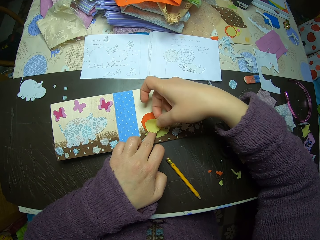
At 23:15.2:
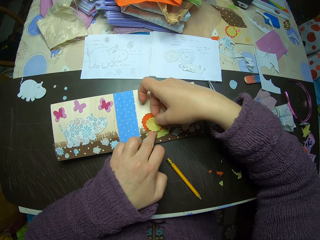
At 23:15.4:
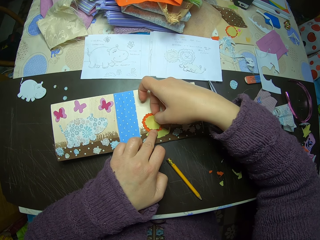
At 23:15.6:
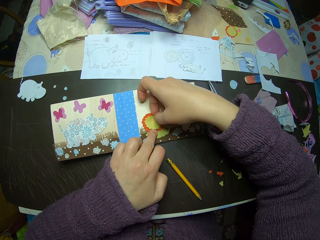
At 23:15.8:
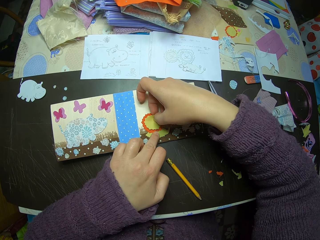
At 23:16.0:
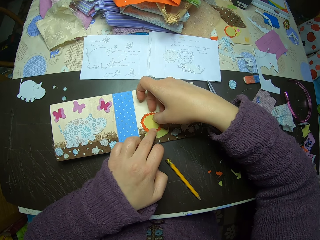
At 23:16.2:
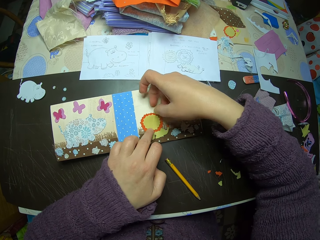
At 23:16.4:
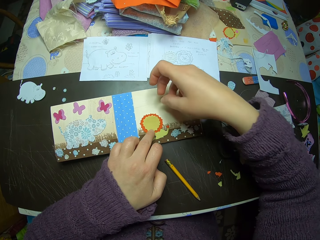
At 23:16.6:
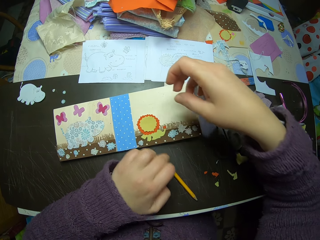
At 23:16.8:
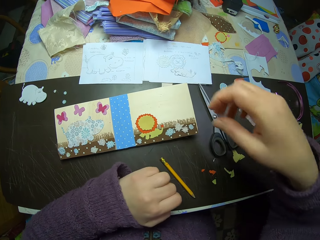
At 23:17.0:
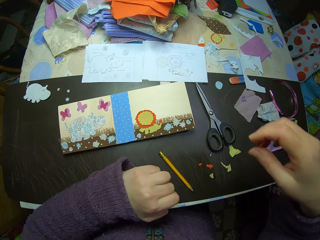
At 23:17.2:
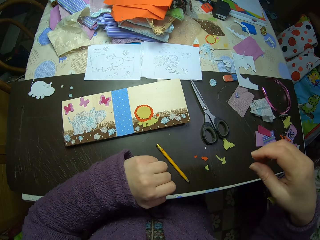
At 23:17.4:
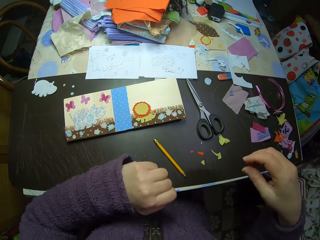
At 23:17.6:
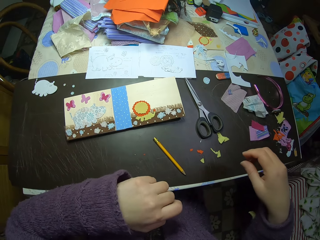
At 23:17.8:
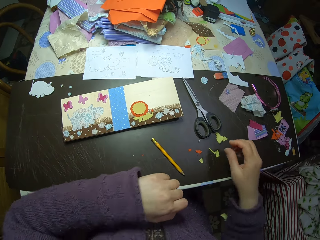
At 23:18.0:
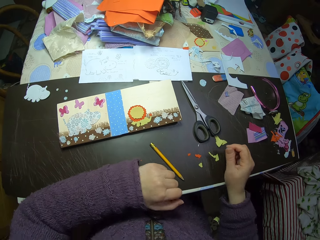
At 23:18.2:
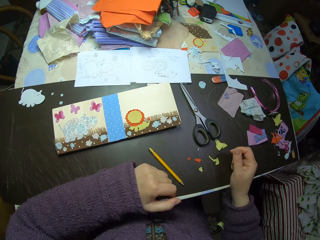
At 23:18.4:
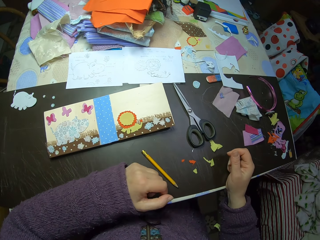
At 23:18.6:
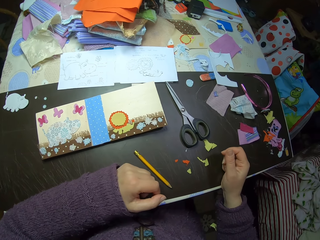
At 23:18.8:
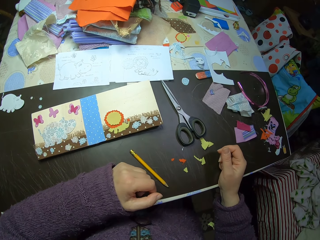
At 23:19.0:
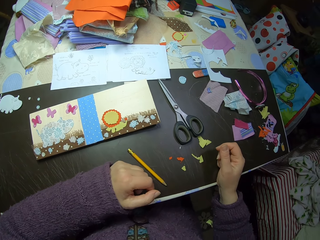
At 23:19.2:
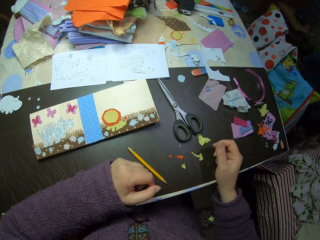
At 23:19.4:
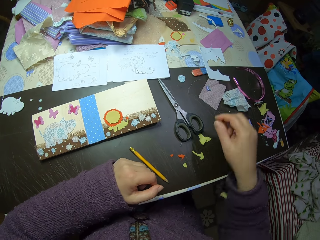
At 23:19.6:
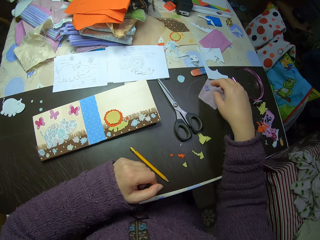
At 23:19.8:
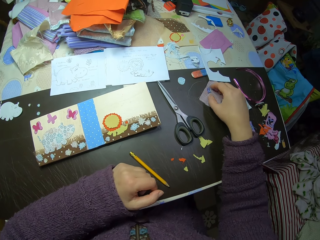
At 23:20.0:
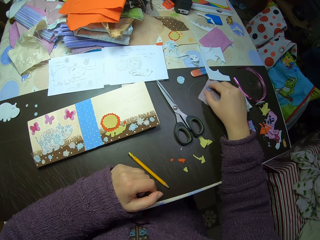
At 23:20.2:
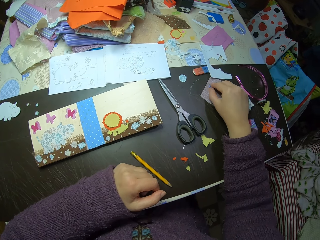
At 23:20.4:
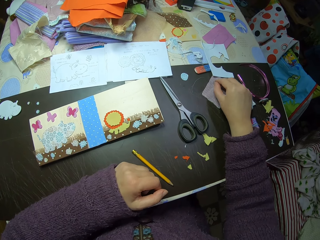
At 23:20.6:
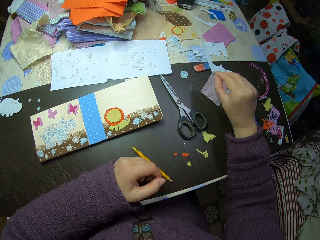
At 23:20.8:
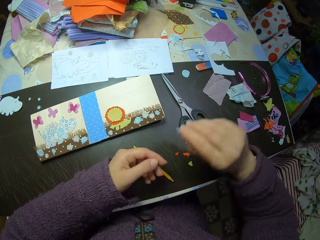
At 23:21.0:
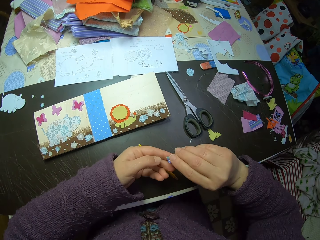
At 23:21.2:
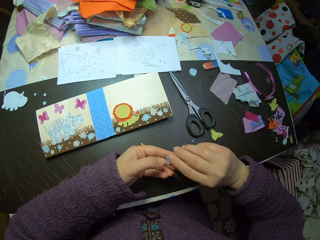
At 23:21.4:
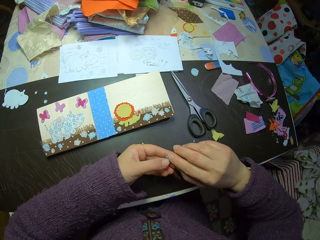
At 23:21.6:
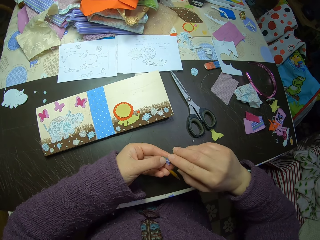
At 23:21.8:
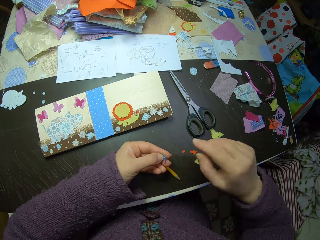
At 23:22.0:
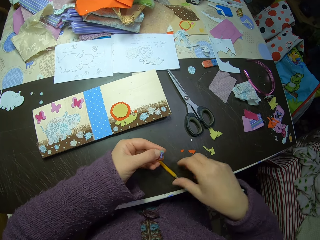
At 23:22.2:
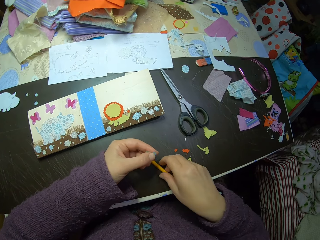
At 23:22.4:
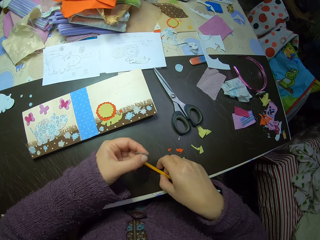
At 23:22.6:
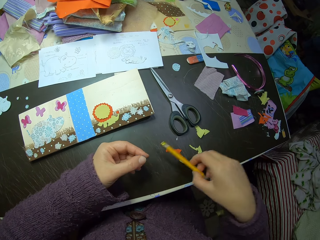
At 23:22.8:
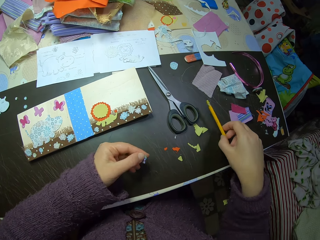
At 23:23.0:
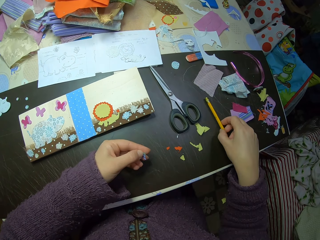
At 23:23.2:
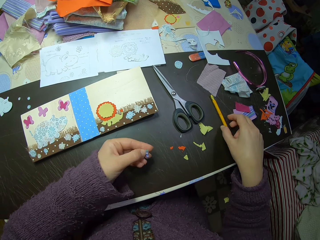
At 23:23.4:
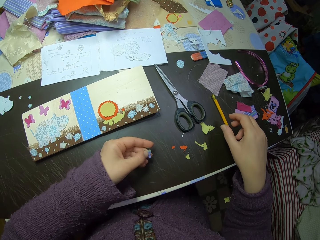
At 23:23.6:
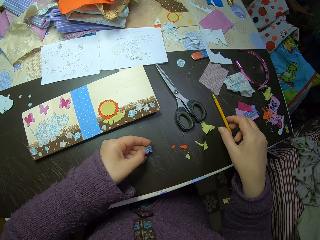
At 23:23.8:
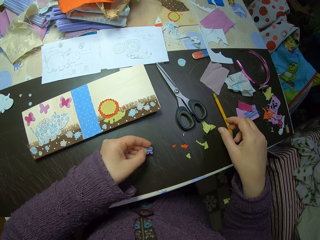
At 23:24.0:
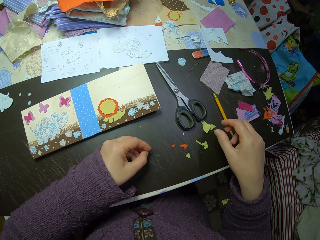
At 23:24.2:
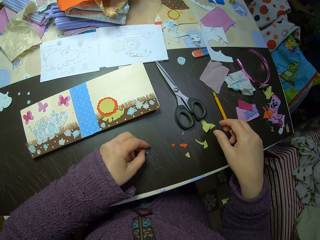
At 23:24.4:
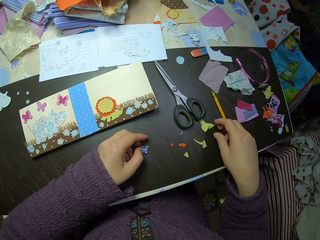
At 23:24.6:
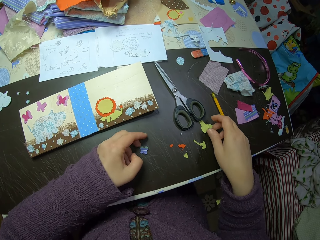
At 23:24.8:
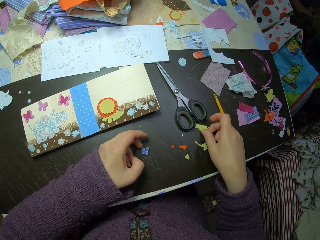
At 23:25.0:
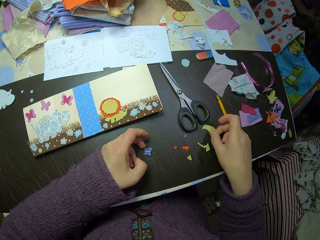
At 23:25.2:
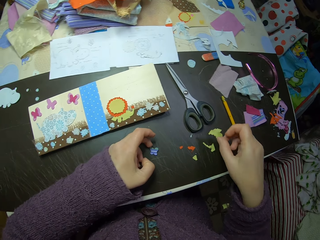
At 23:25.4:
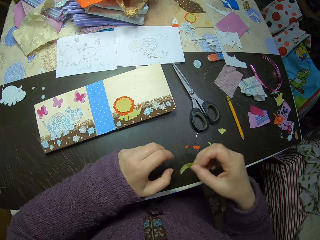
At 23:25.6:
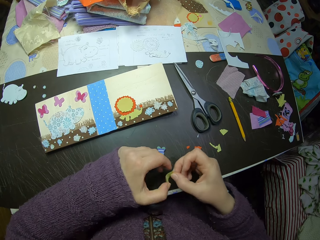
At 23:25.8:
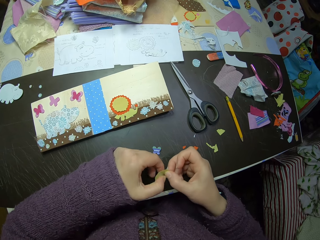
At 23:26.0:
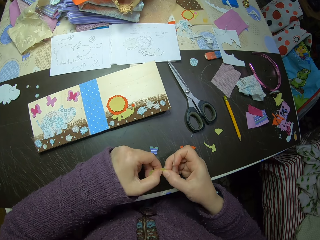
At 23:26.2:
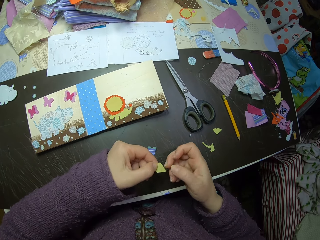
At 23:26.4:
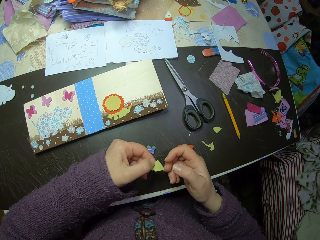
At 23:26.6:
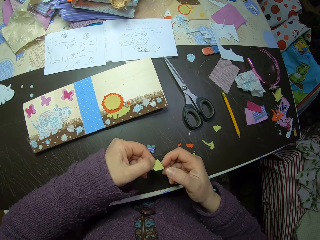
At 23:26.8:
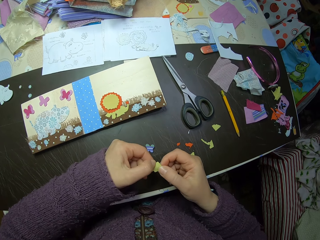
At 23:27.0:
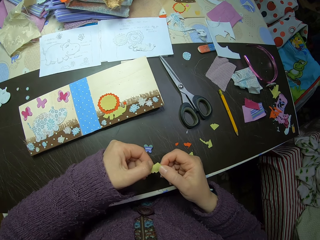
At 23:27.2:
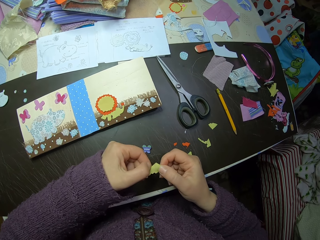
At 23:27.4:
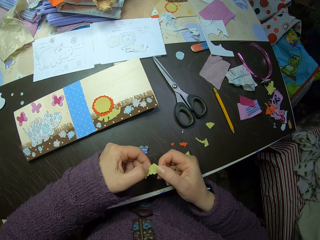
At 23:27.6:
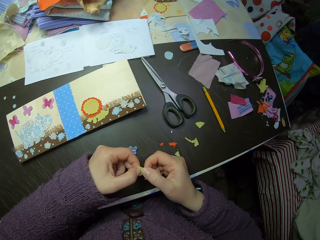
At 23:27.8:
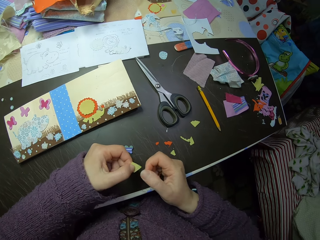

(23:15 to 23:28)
The camera wearer picks up a paper butterfly illustration on the table with her right hand. She passes the paper butterfly illustration to her left hand. She picks up a pencil and moves the pencil on the table with her right hand. She places the pencil on the table. She drops the paper butterfly illustration on the table. She picks up another paper or yellow fabric on the table with her right hand. She passes the paper to her left hand. She holds the yellow fabric with her right hand.

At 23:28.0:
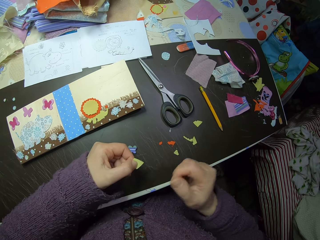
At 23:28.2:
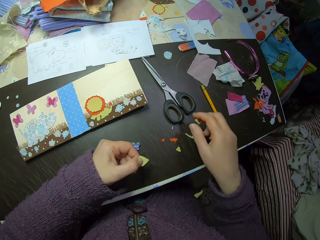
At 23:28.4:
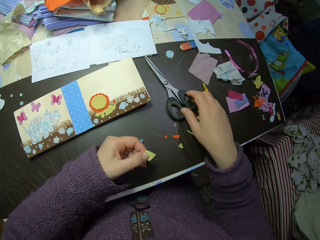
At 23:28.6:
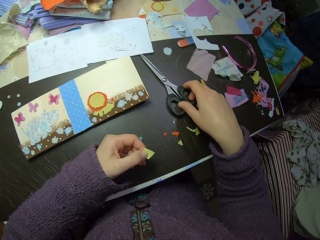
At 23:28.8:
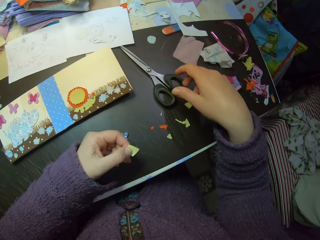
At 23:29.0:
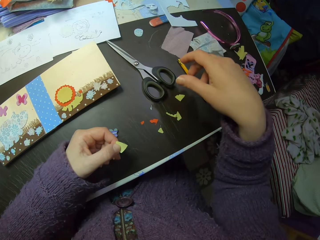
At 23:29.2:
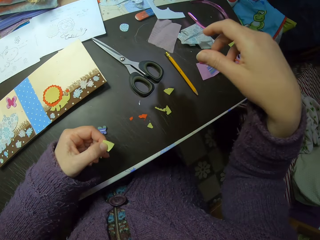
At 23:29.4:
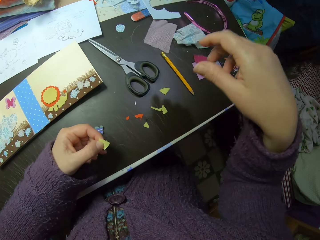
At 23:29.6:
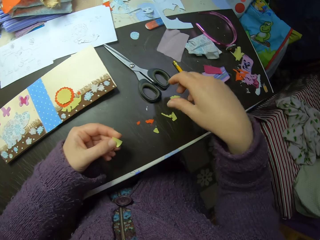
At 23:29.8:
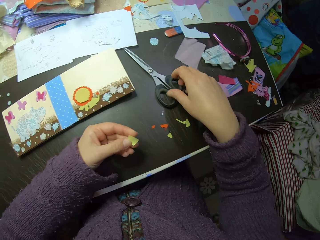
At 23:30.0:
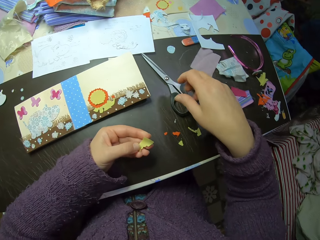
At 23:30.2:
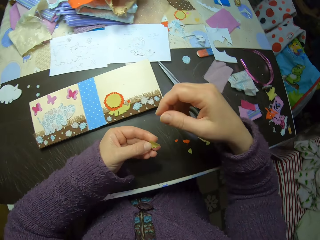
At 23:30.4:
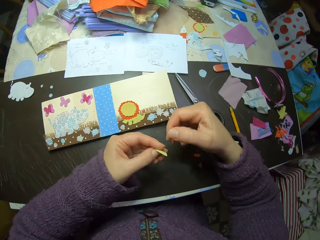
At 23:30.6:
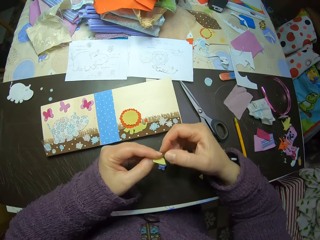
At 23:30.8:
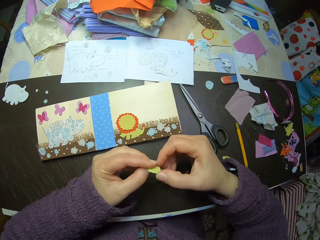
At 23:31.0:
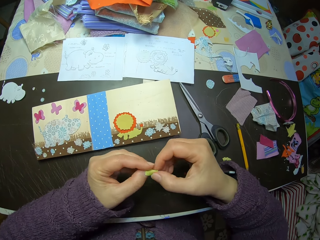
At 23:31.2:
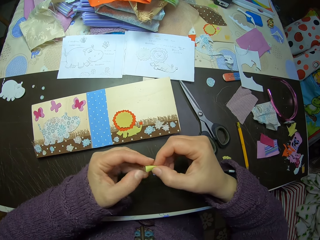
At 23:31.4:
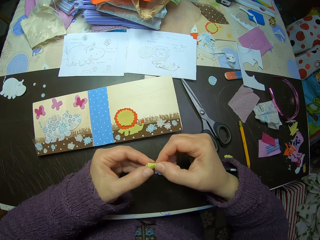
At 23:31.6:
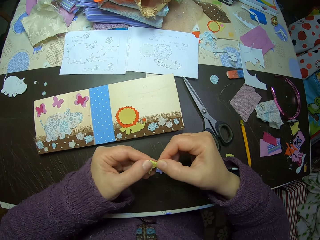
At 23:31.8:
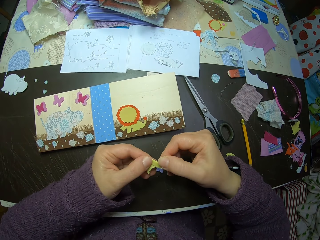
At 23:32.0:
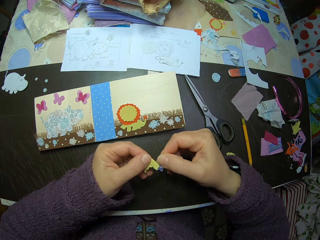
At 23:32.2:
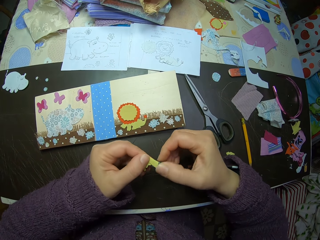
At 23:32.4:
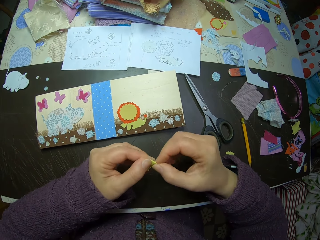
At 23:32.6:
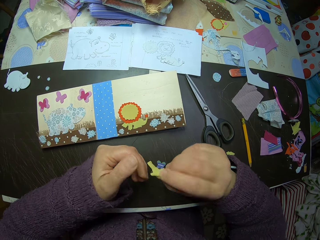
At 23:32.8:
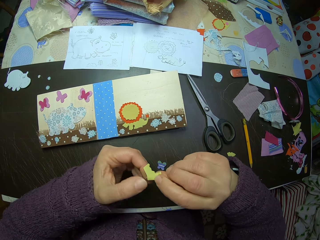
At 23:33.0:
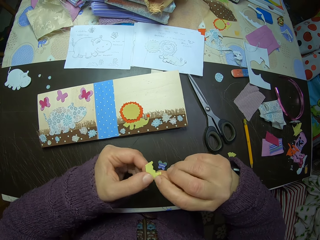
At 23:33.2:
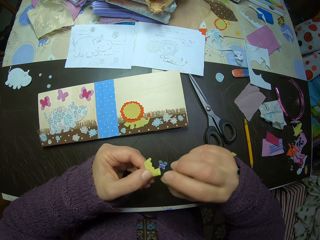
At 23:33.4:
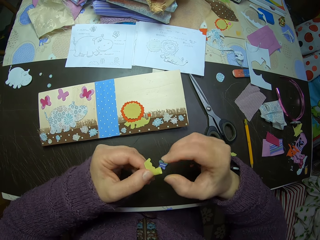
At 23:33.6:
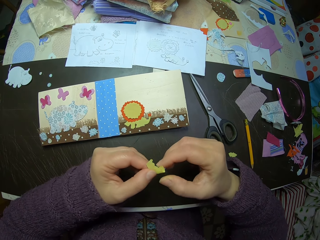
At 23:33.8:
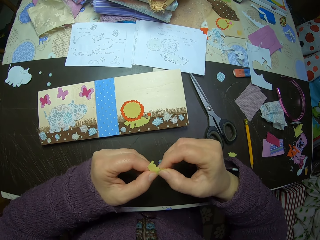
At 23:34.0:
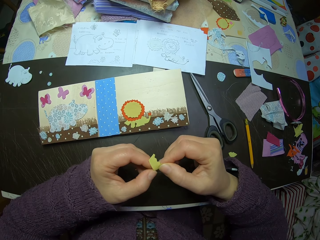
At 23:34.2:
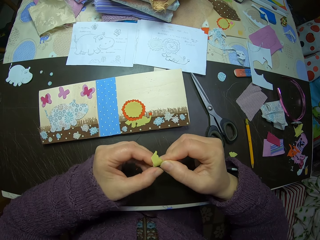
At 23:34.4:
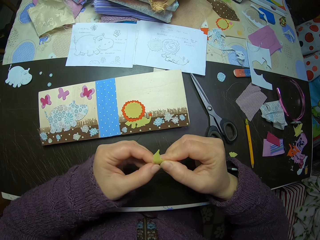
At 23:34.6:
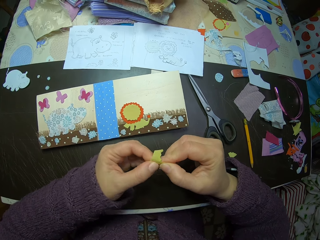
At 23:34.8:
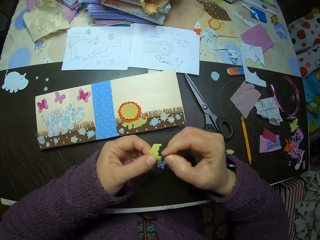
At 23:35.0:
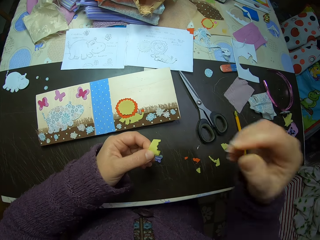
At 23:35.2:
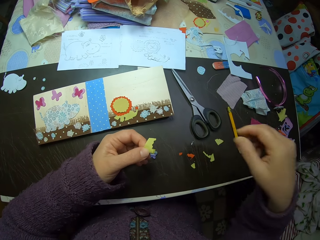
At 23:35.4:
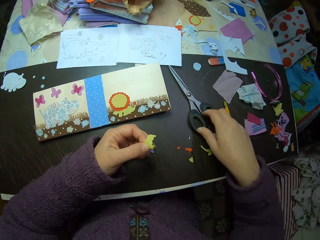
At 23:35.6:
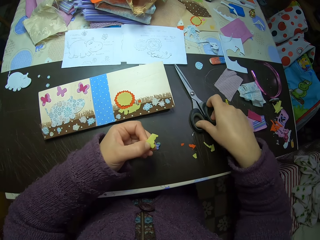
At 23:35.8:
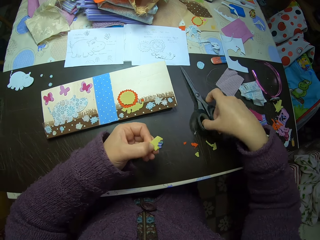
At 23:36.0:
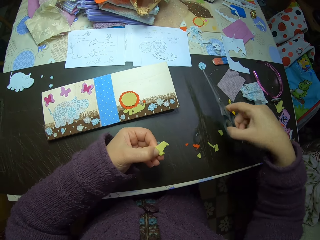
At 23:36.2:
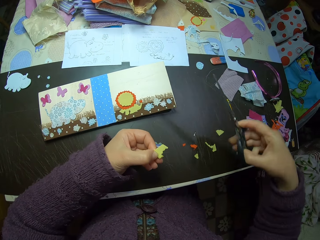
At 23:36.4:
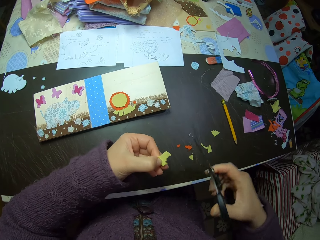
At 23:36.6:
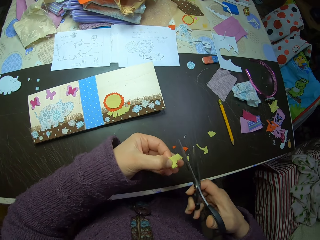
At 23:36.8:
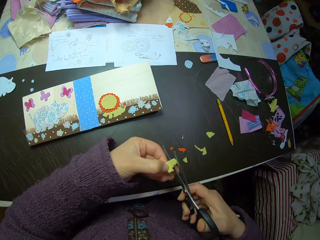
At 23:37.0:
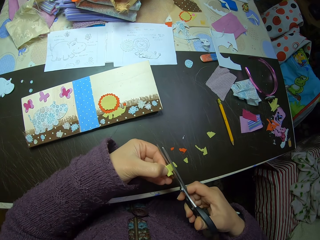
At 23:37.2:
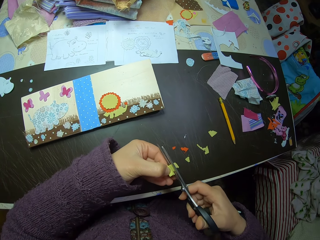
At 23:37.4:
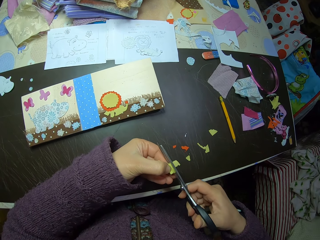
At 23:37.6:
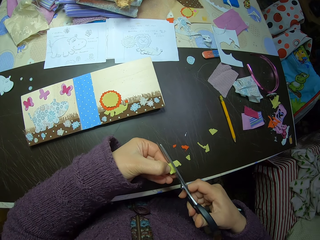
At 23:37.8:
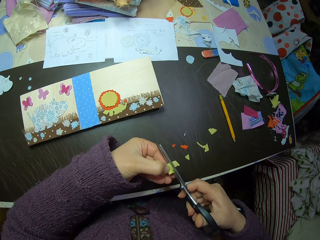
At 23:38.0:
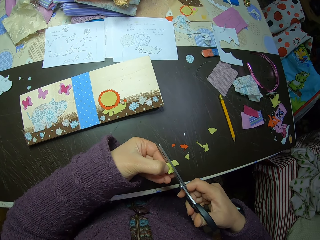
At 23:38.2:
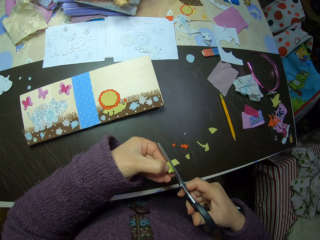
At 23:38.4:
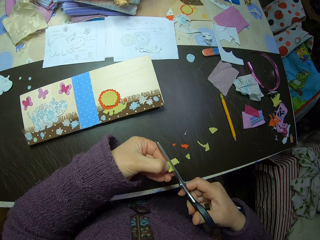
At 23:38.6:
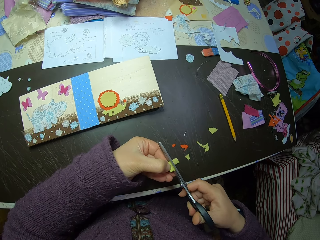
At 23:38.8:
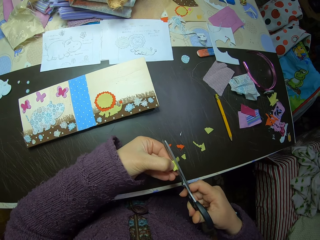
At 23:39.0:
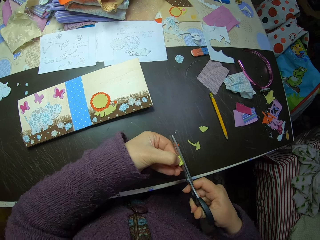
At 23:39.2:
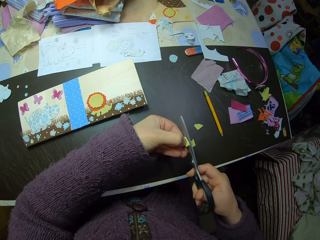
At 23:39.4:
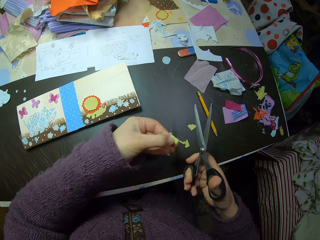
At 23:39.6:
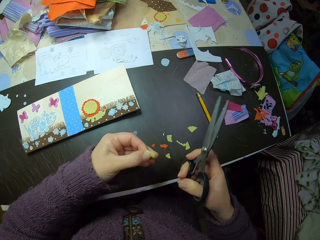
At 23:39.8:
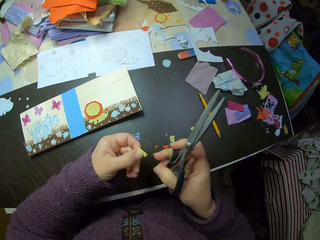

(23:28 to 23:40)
The camera wearer moves her right hand over the scissors on the table. She touches the scissors. She touches the scissors again. She handles the yellow fabric. She folds the paper with both hands. She turns the yellow fabric. She picks up the scissors with her right hand. She cuts the paper.
